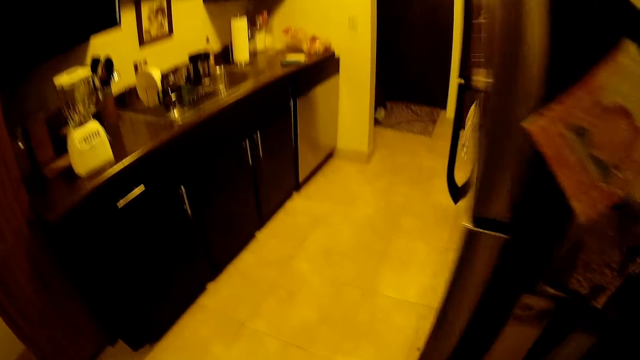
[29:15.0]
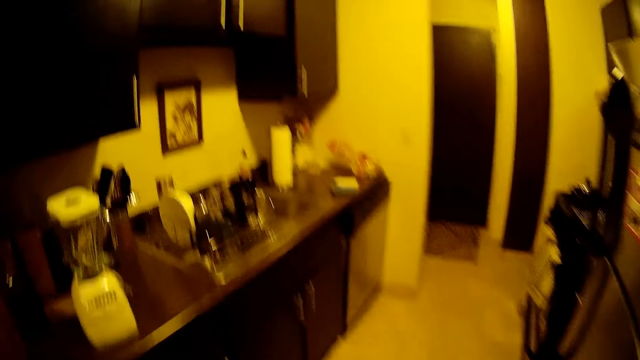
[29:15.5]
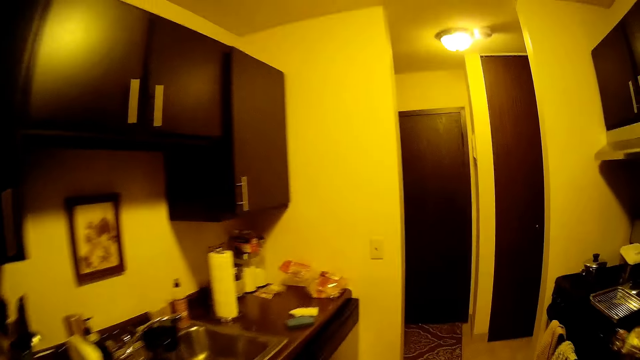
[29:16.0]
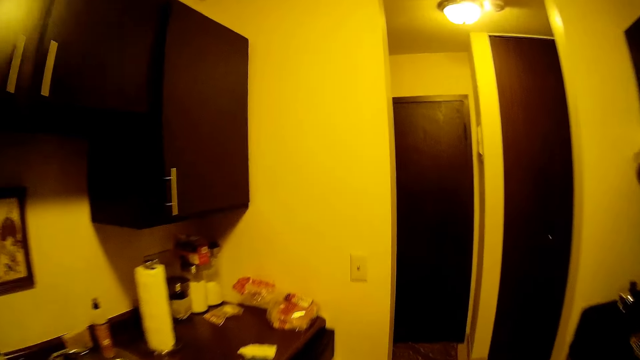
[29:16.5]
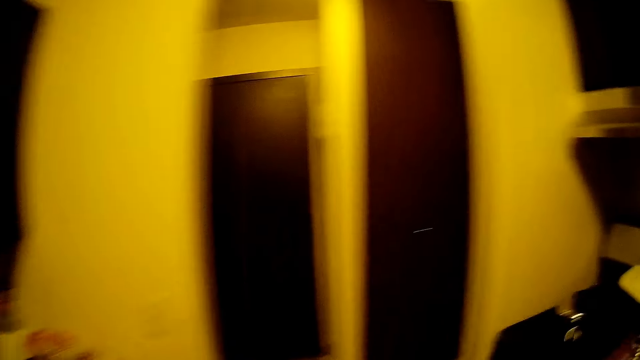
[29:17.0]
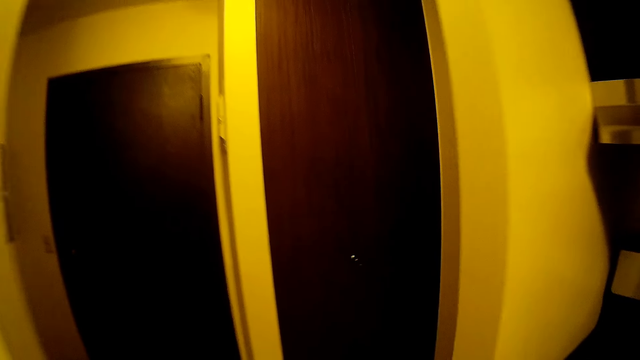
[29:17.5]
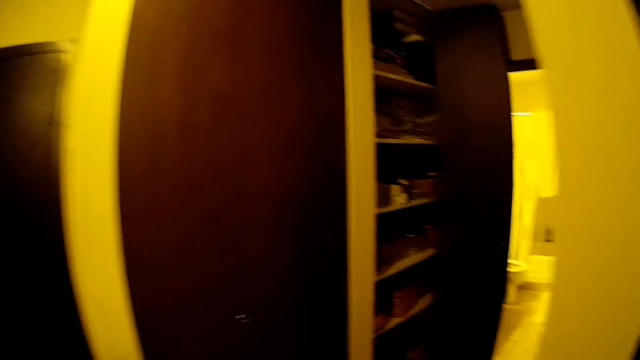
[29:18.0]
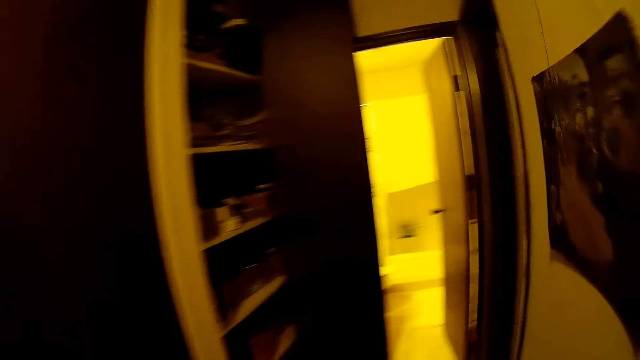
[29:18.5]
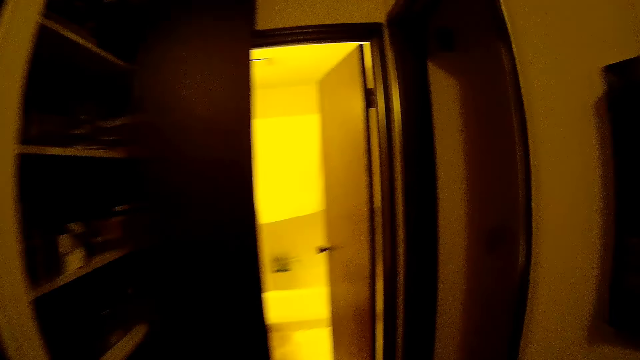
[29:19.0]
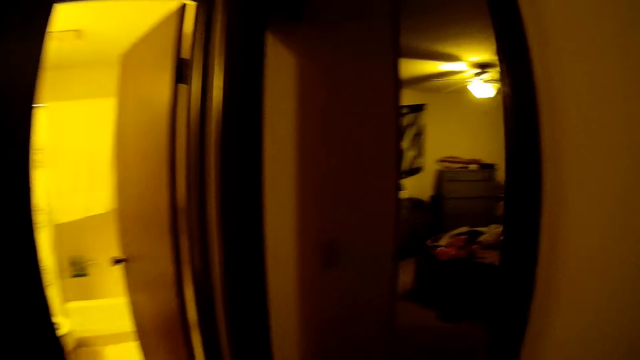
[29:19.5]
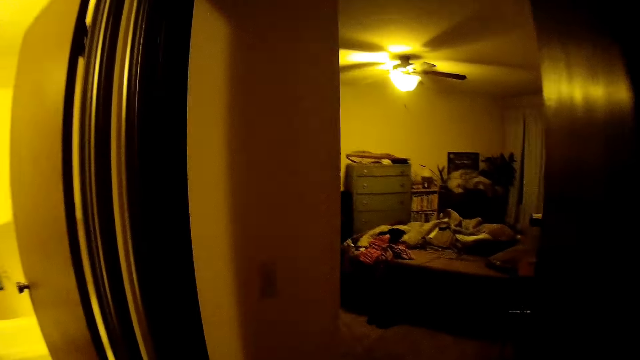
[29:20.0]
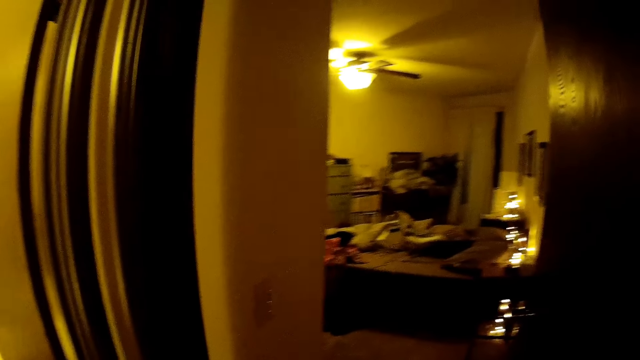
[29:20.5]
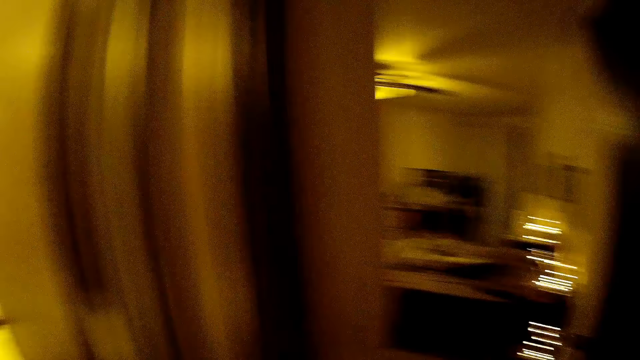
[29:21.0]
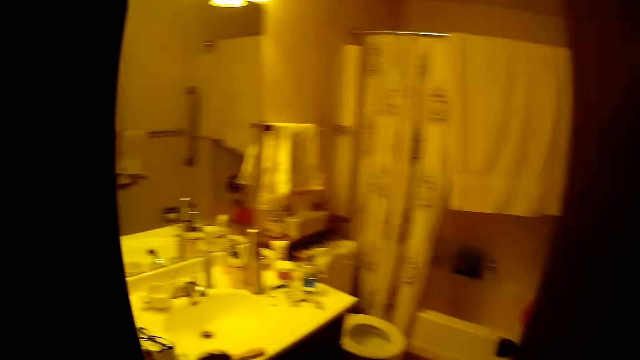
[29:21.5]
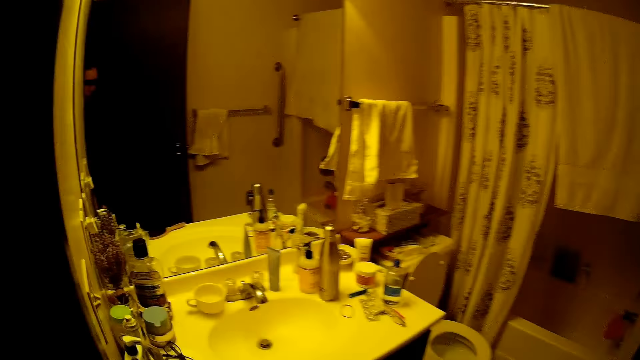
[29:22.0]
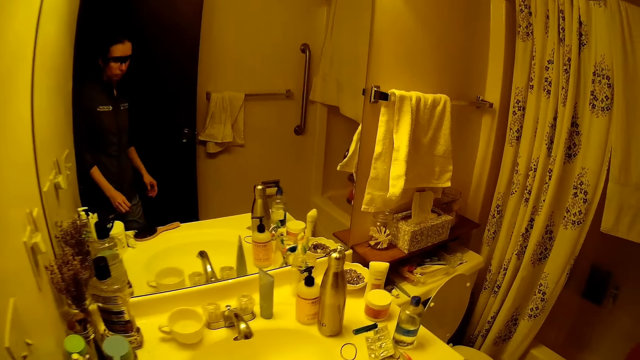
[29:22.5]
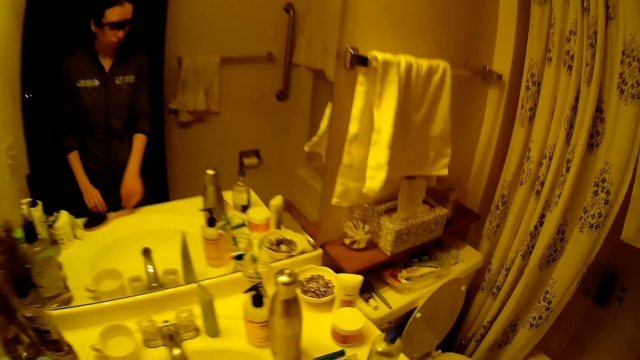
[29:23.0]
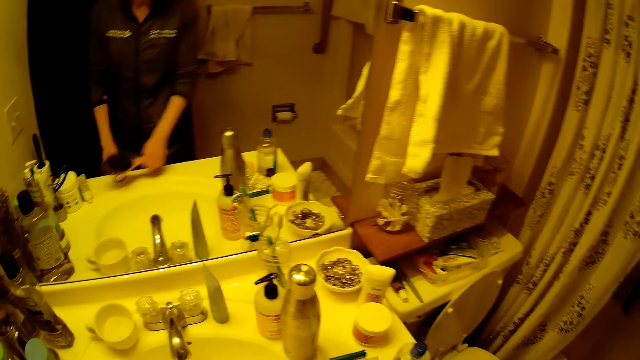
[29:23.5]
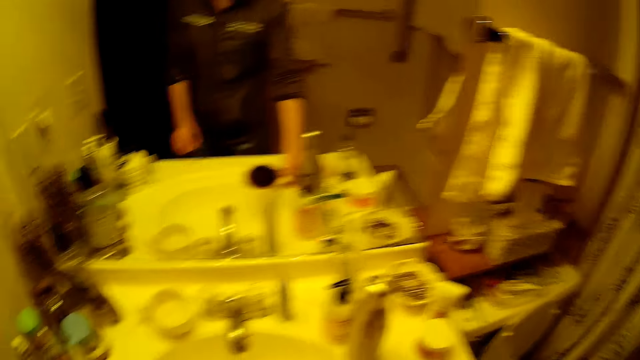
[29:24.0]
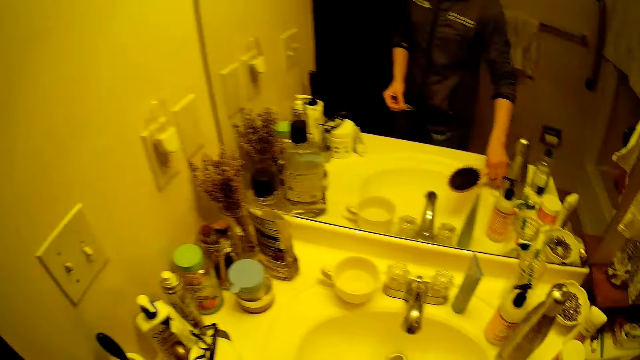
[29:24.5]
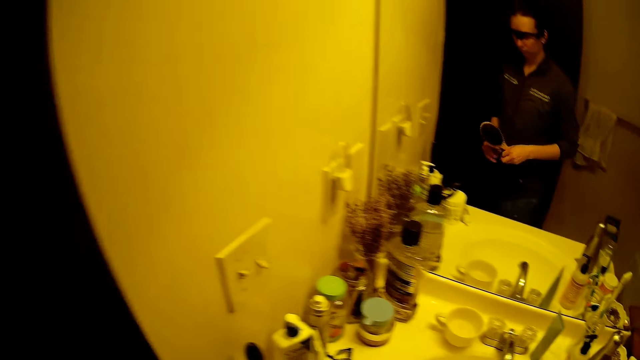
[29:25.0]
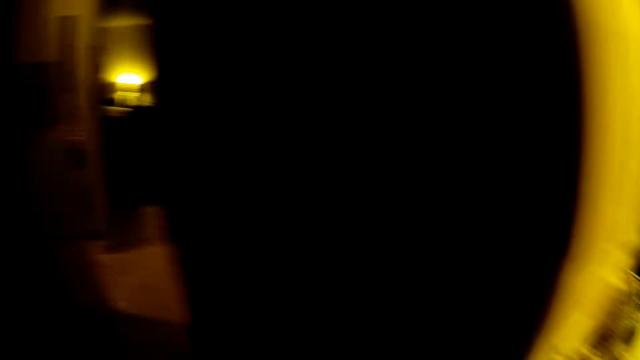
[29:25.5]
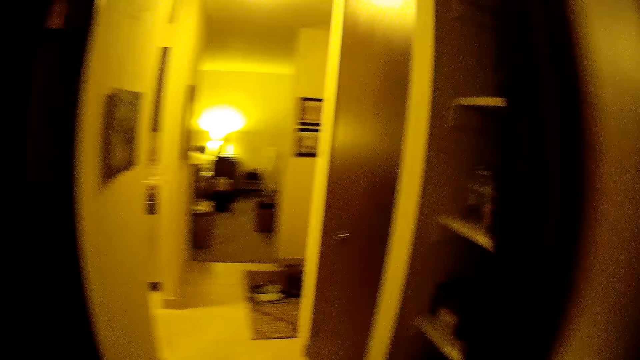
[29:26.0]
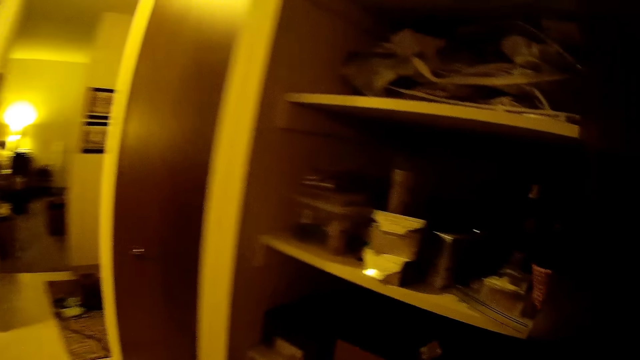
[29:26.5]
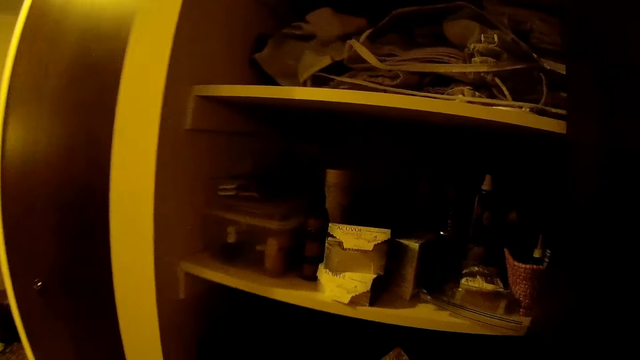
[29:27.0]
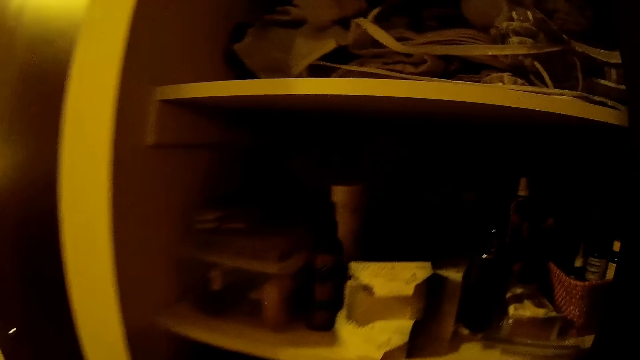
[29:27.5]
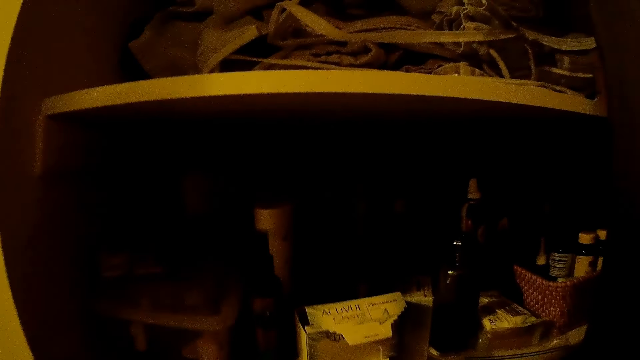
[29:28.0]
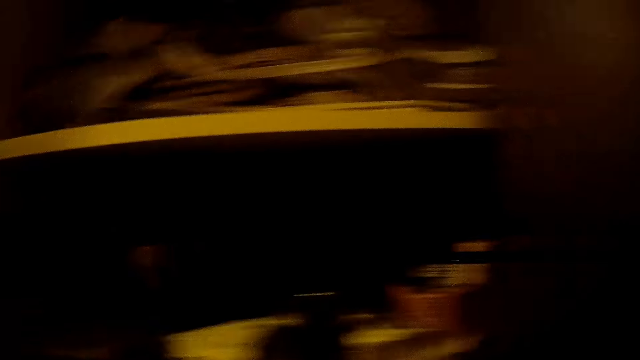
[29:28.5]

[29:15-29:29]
The camera wearer walks out of the kitchen. She walks into the bathroom. She picks up a hairbrush from the sink with her right hand. She picks up a rubber band from the sink with her left hand. She touches a bottle of shampoo with her right hand. She holds the hairbrush with both hands. She walks out of the bathroom. She walks to the cupboard.

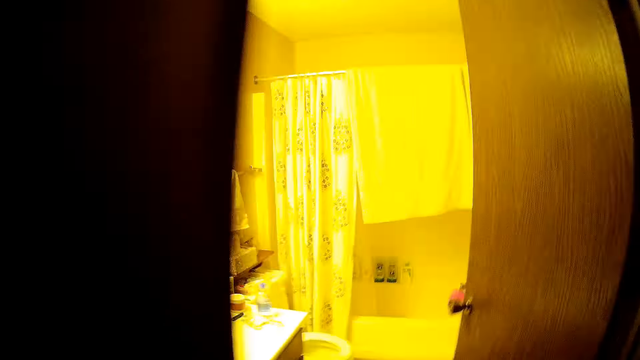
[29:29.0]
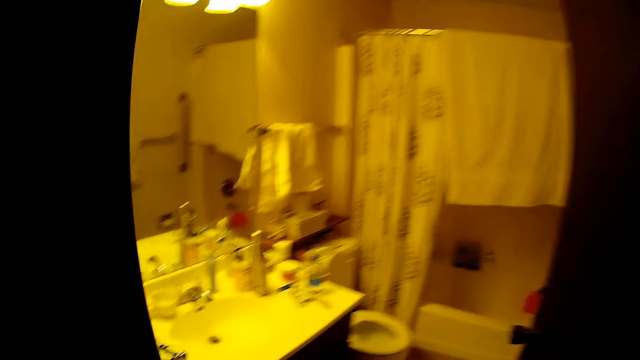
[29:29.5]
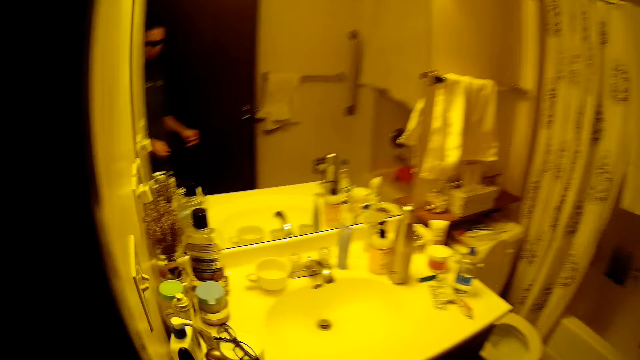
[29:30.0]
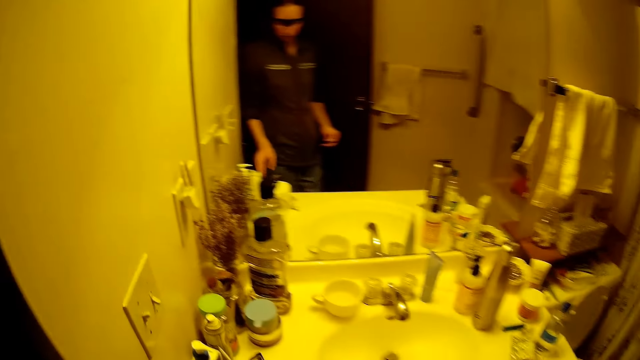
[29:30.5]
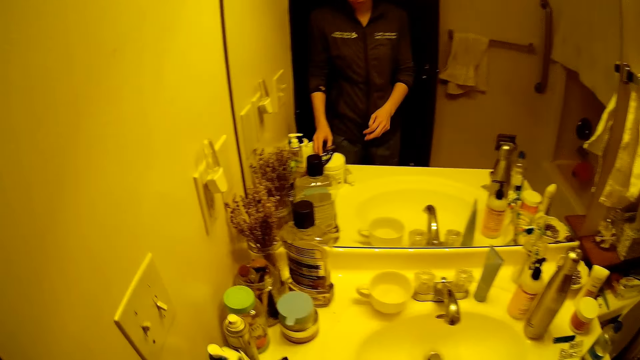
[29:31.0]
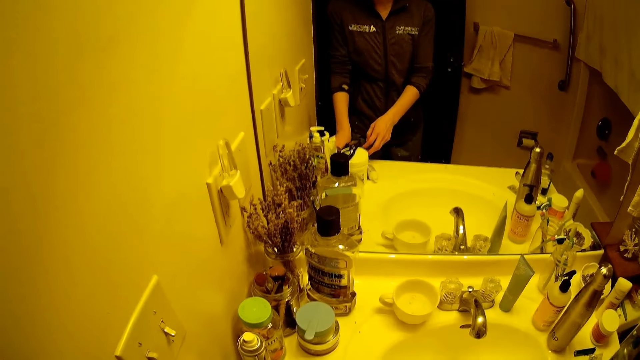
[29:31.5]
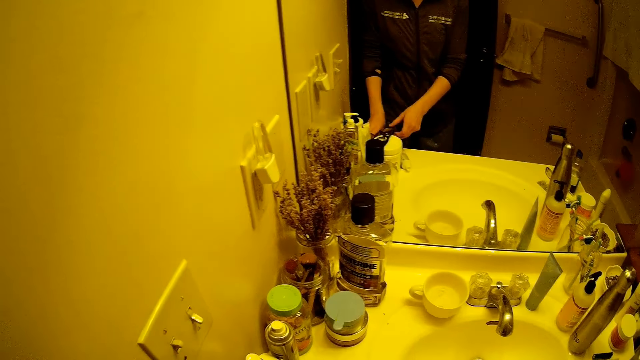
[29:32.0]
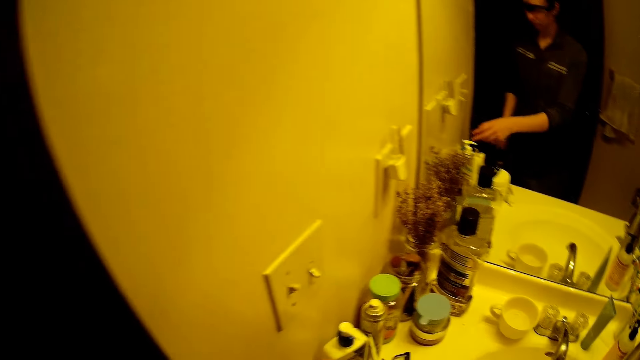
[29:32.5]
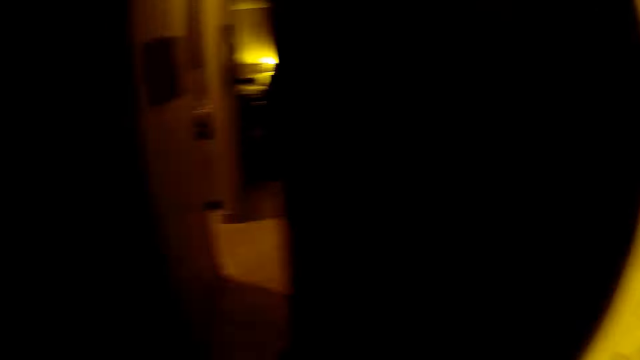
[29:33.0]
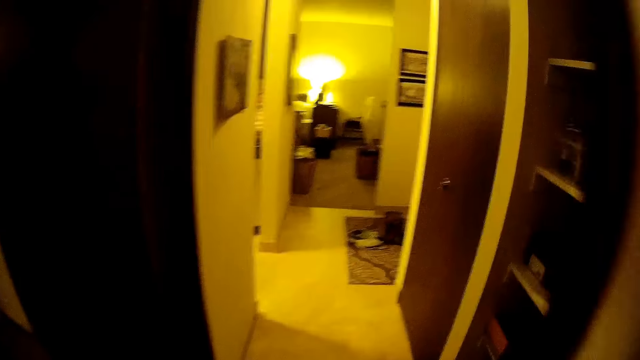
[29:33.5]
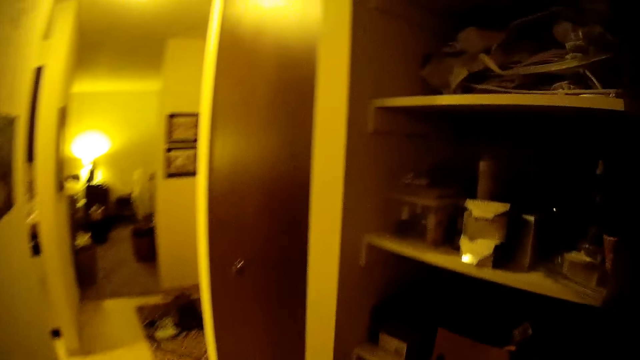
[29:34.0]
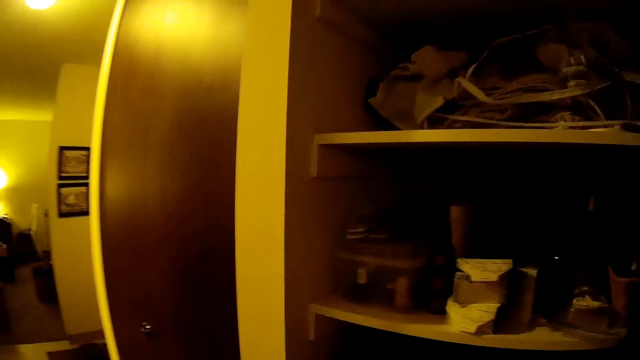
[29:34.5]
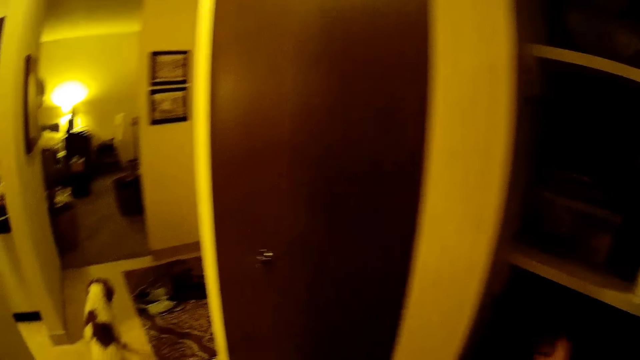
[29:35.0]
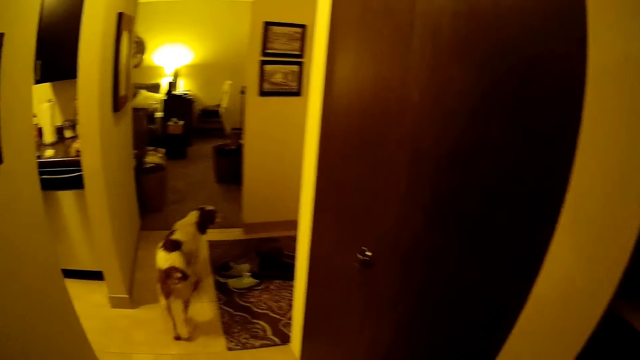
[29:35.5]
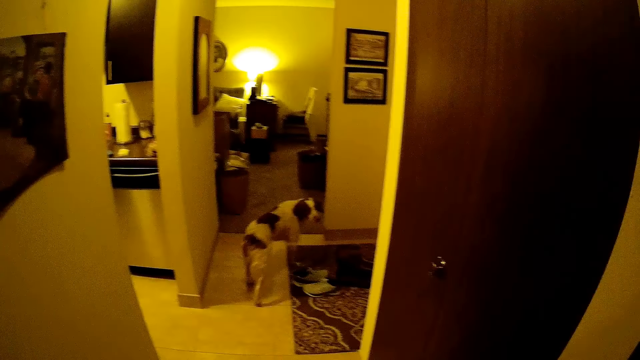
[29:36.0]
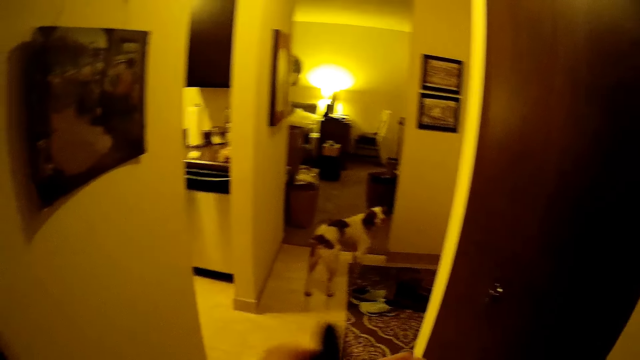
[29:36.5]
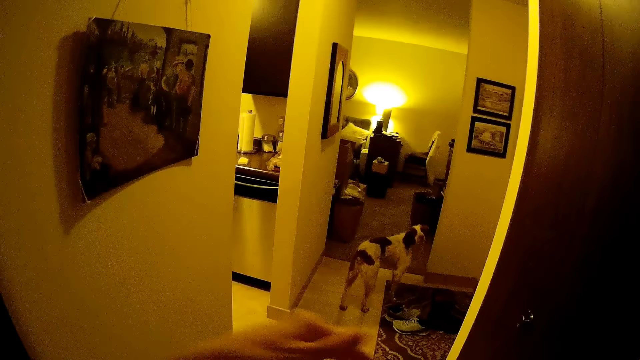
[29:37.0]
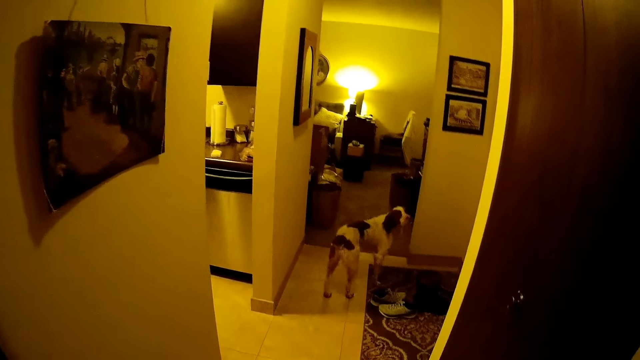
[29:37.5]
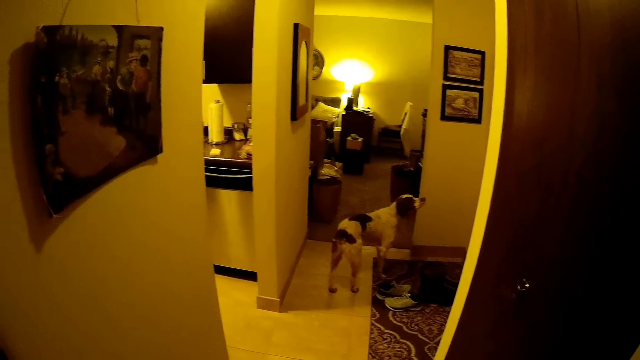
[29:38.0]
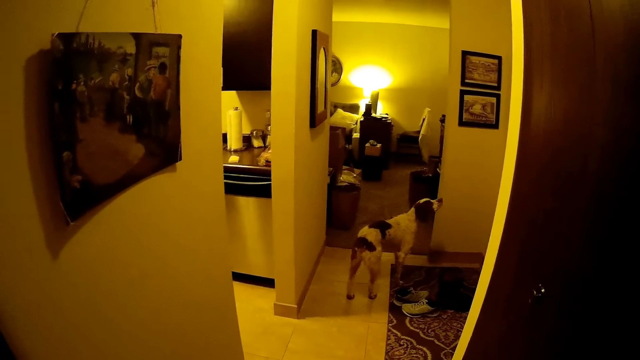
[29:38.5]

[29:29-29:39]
The camera wearer walks into the bathroom. She places her left hand on a container. She removes the cover of the container with her right hand. She places the cover of the container on a tube with her right hand. She walks out of the bathroom. A dog walks towards the parlor. The camera wearer passes a black tube from her left hand to her right hand.
